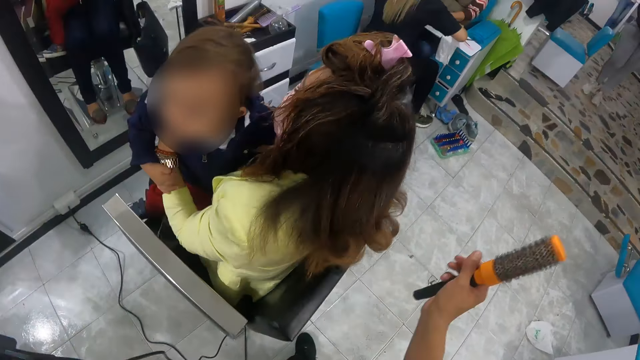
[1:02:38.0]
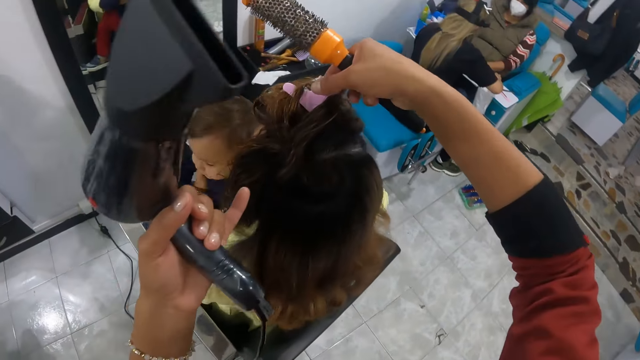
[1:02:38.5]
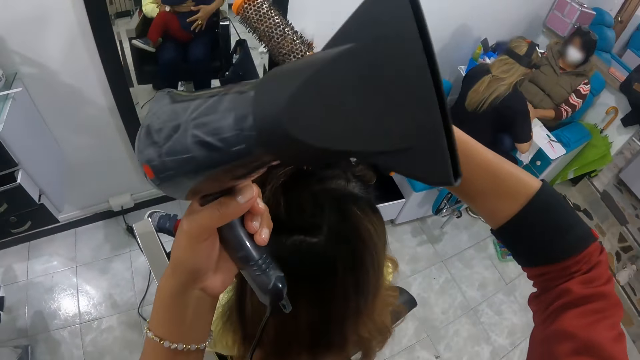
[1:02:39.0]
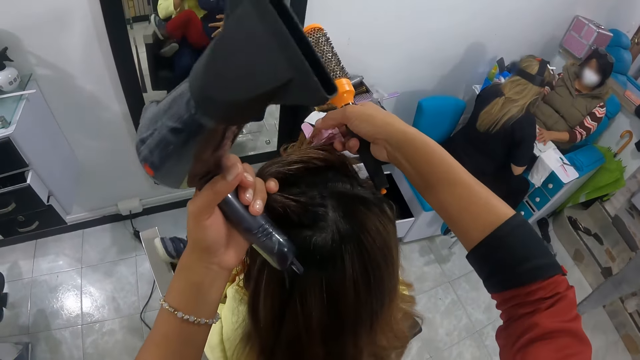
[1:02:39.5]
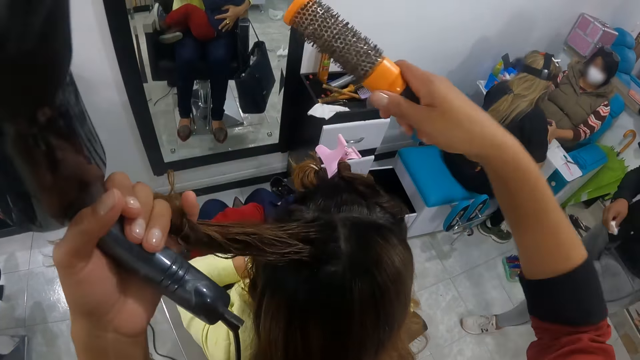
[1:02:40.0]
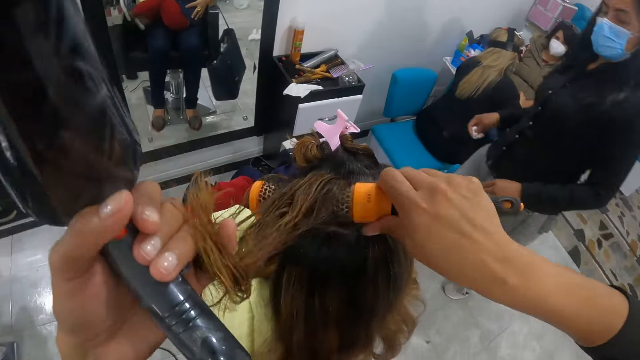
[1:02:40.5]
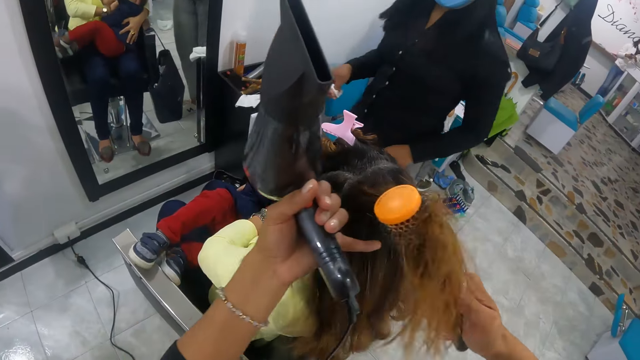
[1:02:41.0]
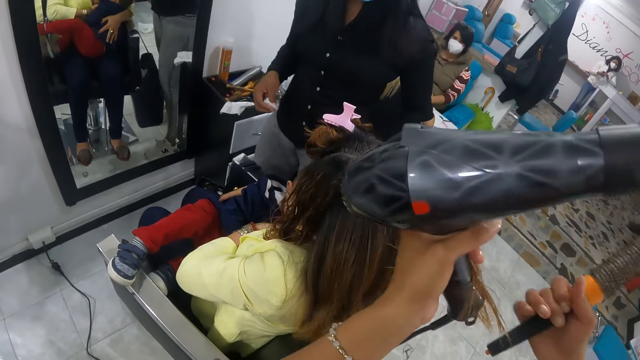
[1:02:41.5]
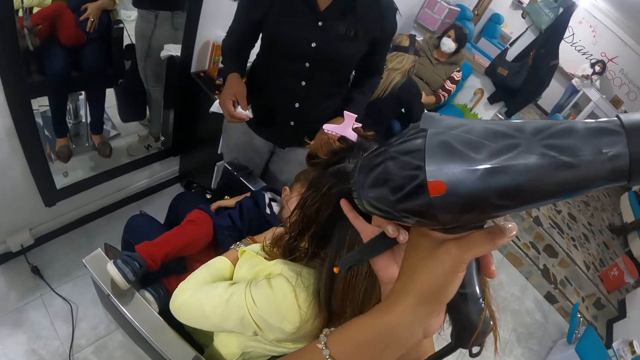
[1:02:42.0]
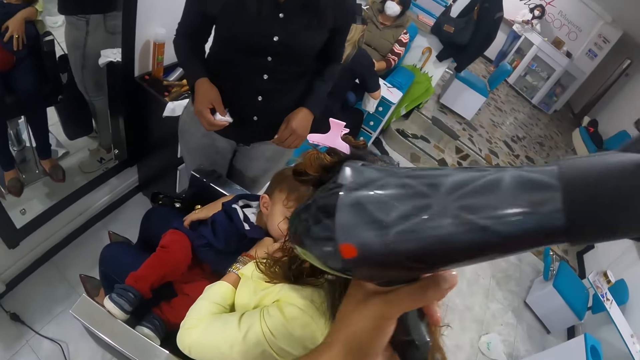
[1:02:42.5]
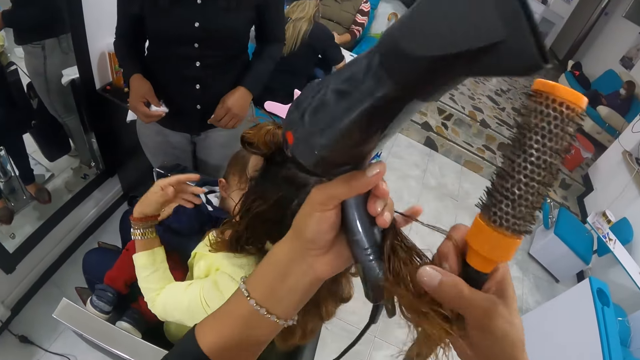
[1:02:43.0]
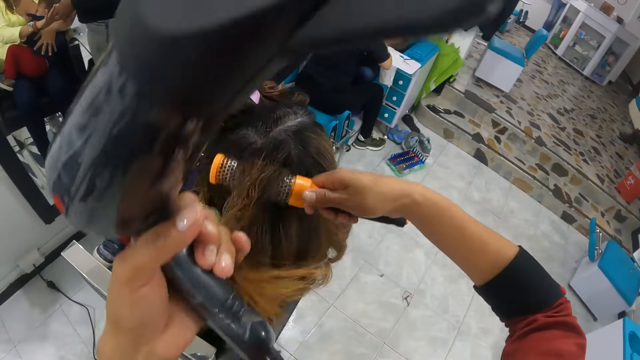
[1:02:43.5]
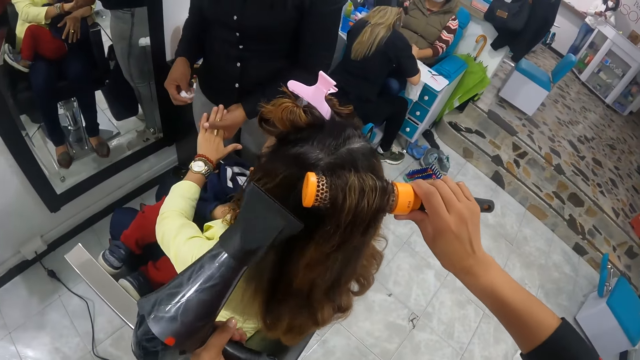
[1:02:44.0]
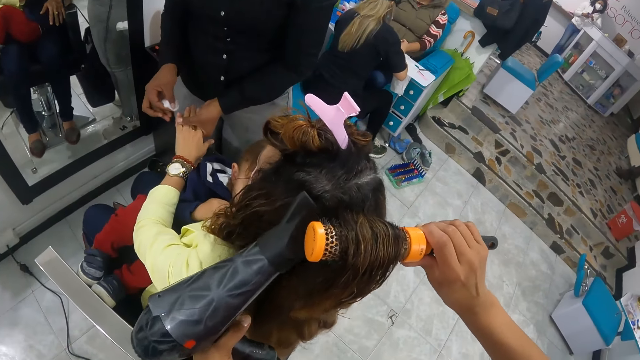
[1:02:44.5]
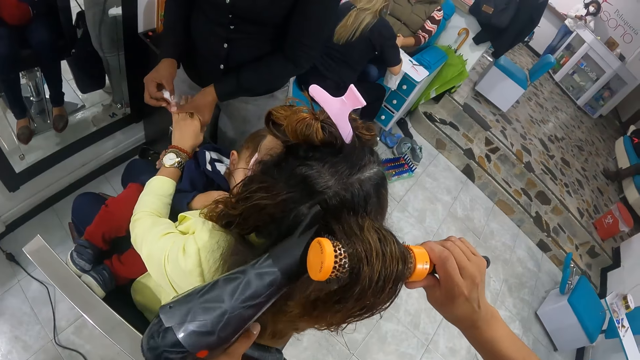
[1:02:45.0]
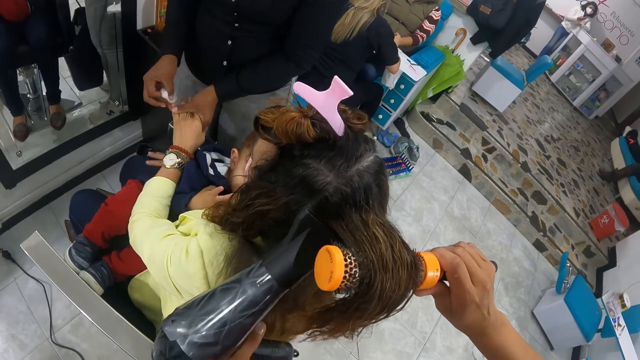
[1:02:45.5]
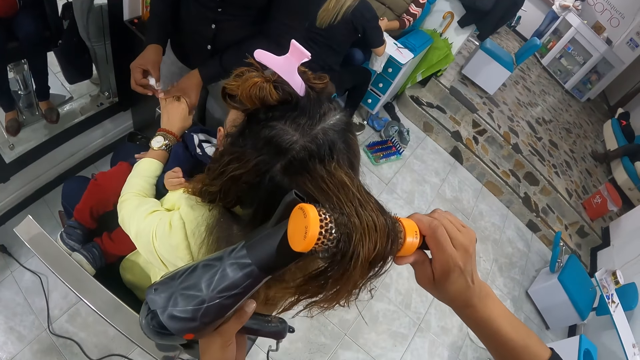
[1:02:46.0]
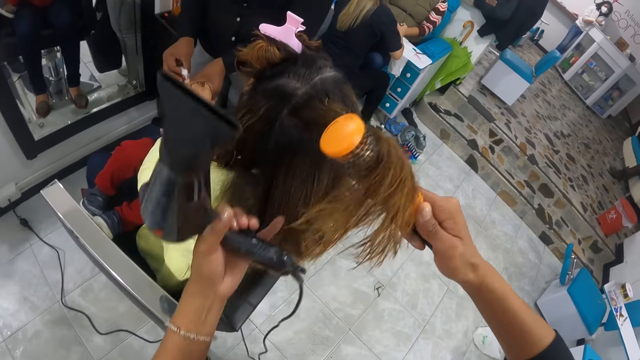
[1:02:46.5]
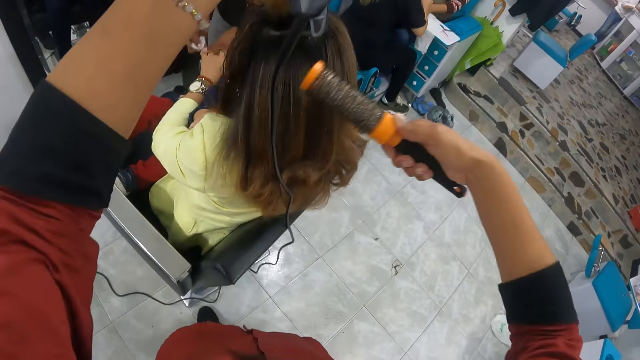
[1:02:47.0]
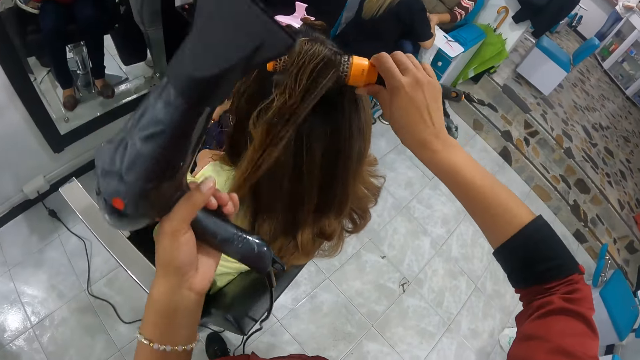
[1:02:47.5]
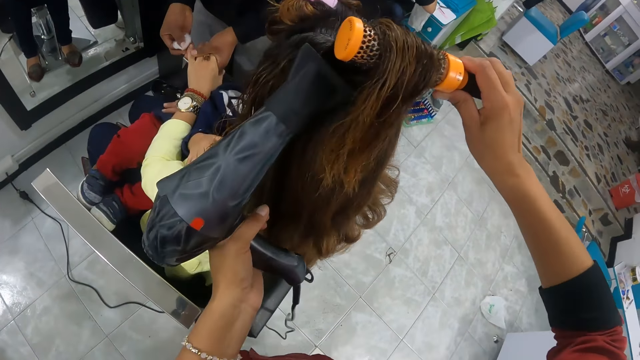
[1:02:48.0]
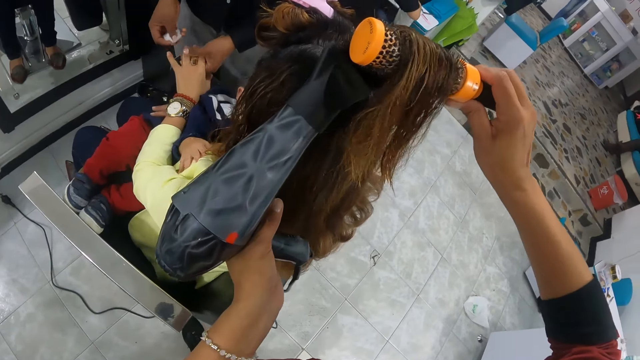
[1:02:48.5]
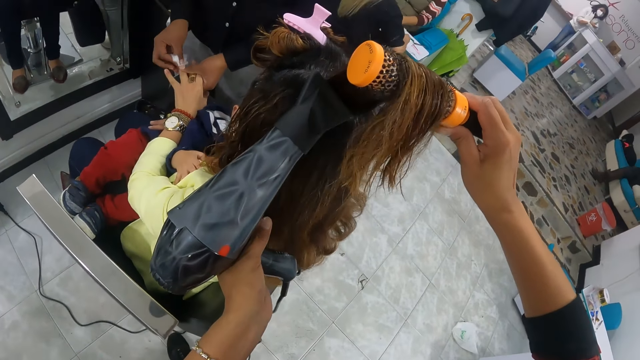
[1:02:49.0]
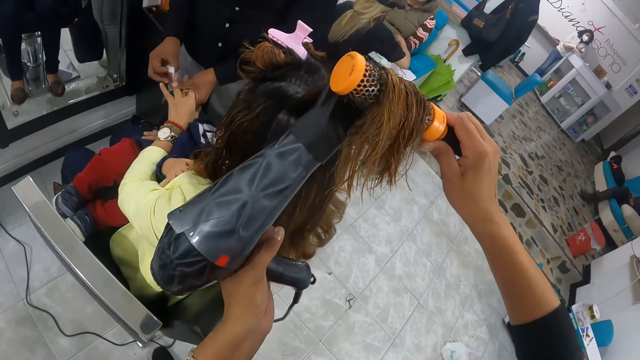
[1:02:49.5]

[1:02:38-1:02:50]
The camera wearer unclips the peg from the hair of the woman with her right hand. She holds the hair holder. She holds the hair of the woman with her left hand. She moves the hair. She places the hair of the woman with her left hand on the brush in her right hand. She combs the hair. She holds the hair of the woman with her left hand. She holds the hair of the woman with her right hand. She holds the hair of the woman with her left hand. She places the hair of the woman with her left hand on the brush in her right hand. She dries the hair of the woman with the hair dryer in her left hand. A lady polishes the nails. The camera wearer places the hair of the woman with her left hand on the brush in her right hand. She holds the hair. She dries the hair of the woman with the hair dryer in her left hand.

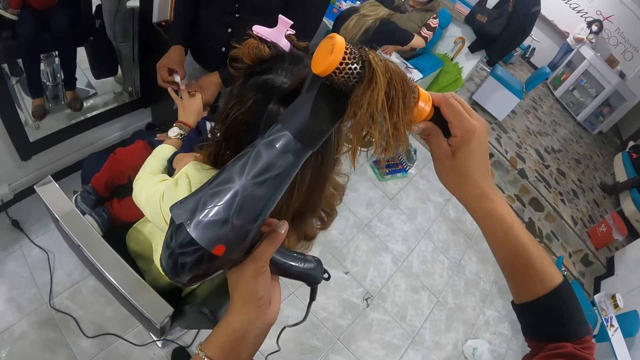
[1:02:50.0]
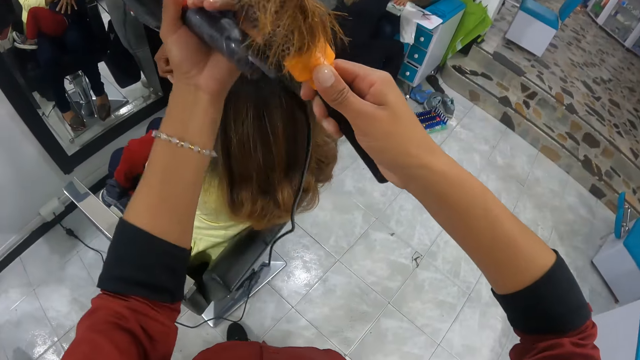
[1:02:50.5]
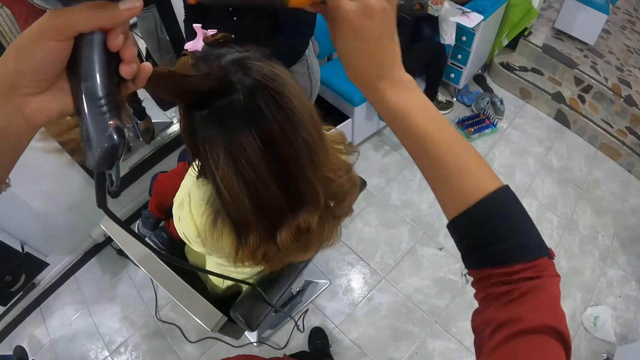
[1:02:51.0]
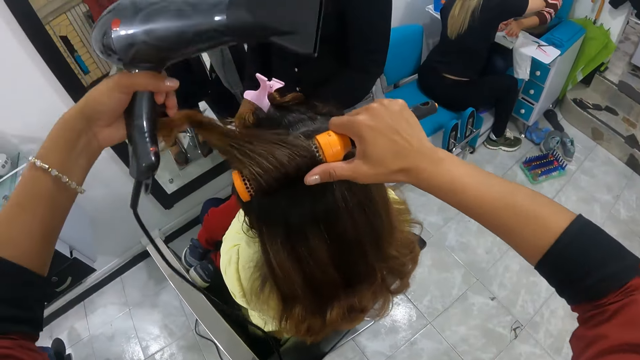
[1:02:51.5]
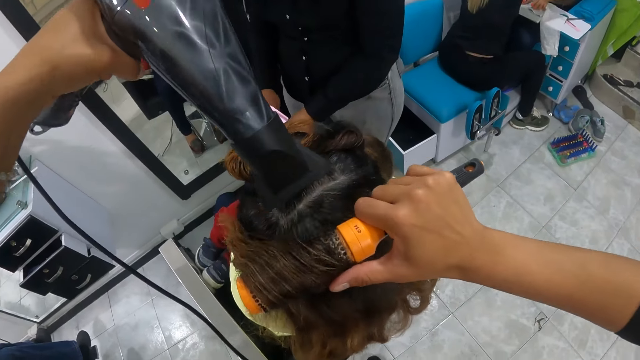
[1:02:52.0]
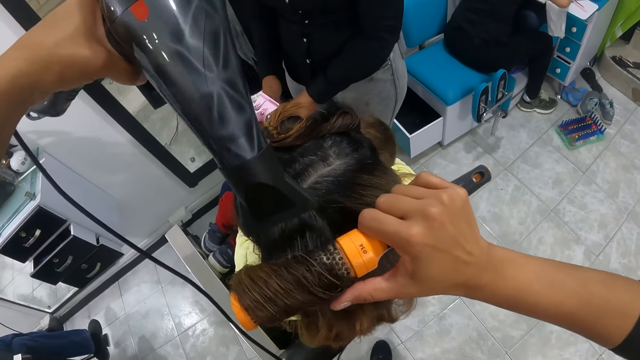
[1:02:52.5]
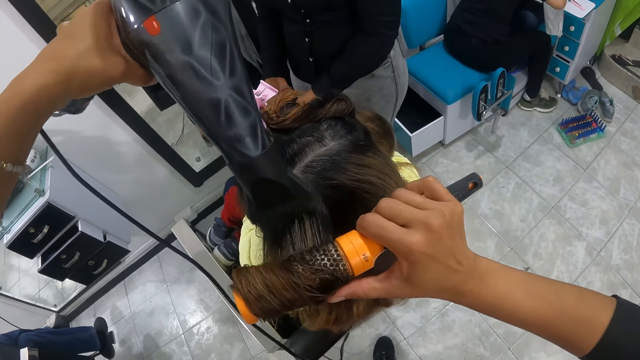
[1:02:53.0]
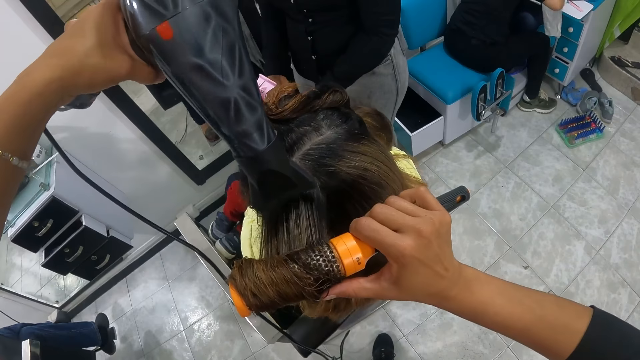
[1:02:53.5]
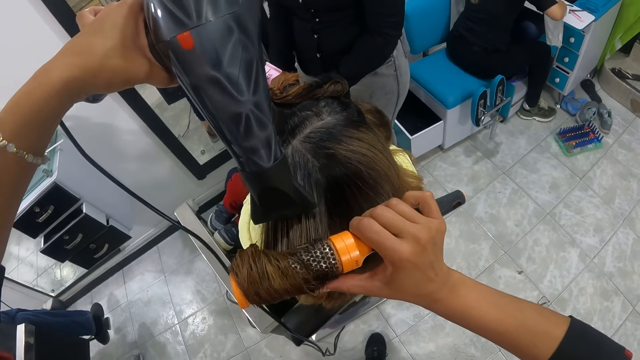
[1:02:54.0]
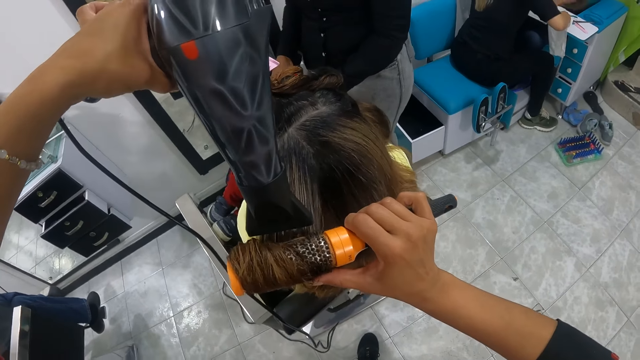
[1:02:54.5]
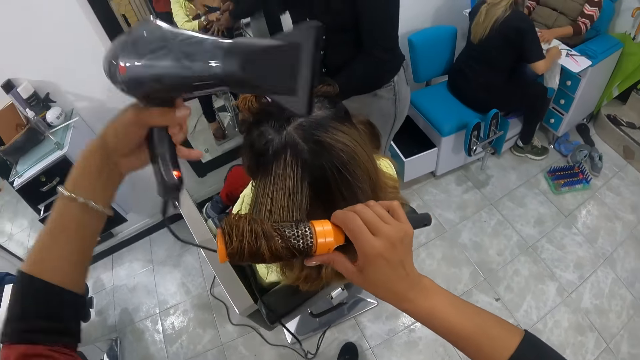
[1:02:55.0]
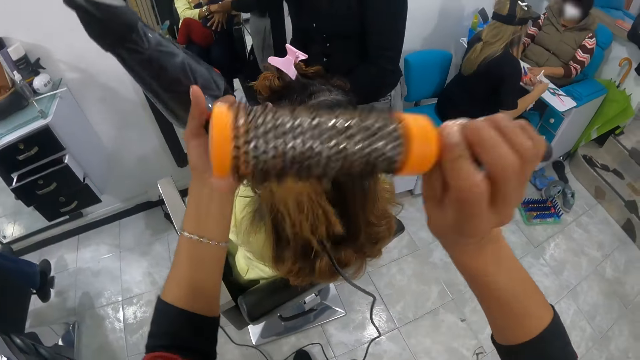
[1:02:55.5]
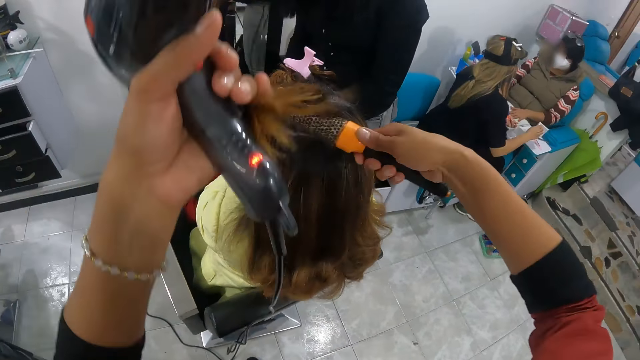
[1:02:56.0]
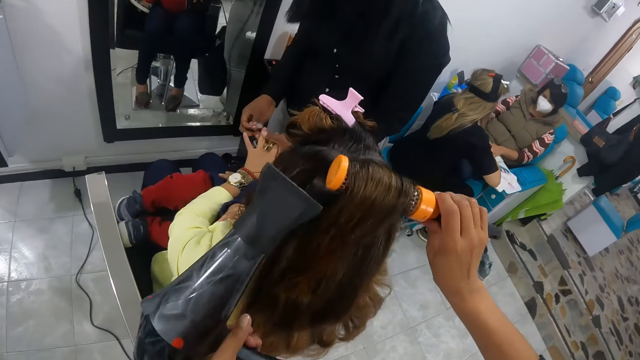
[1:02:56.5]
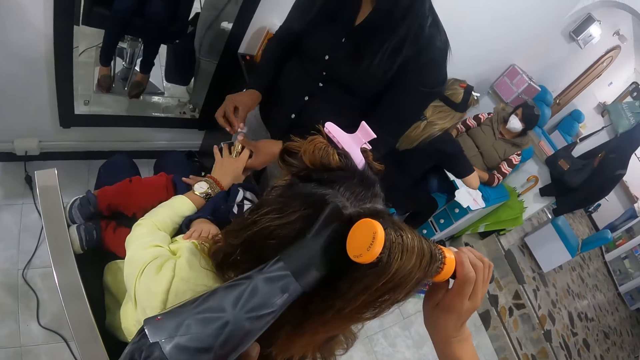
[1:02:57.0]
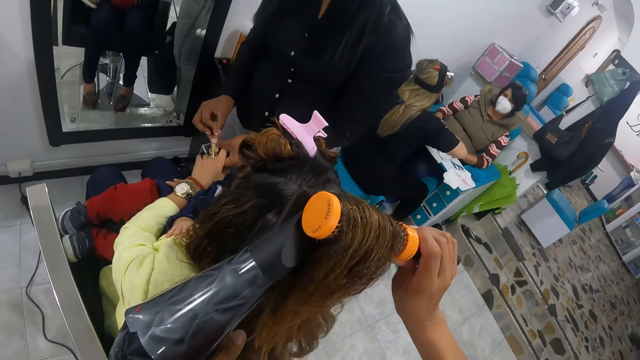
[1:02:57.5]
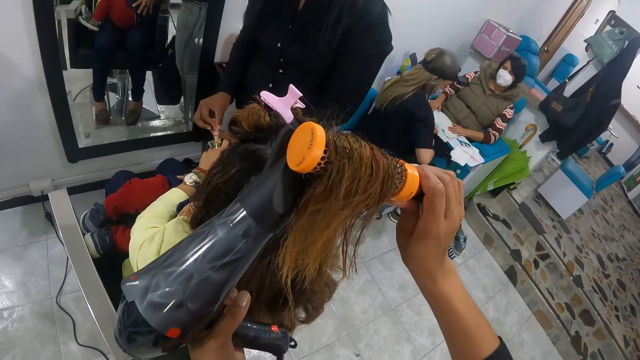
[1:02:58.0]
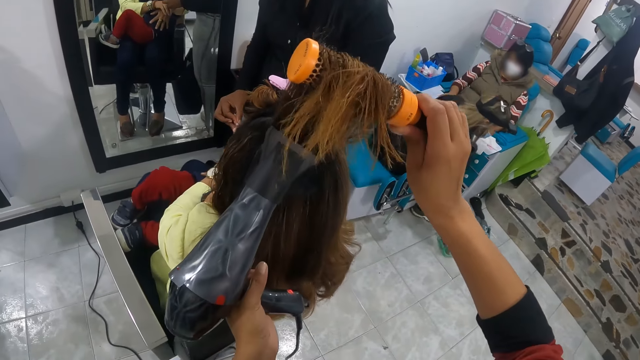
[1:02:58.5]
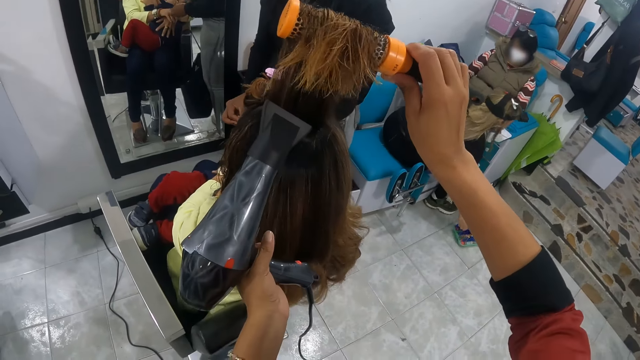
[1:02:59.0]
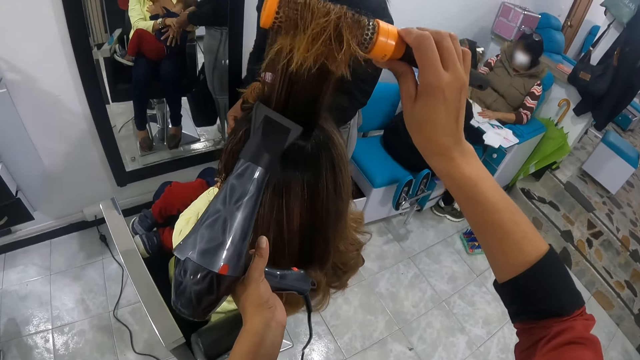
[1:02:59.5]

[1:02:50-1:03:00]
The camera wearer places the hair of the woman with her left hand on the brush or comb in her right hand. She holds the hair. She dries the hair of the woman with the hair dryer or blow dry machine in her left hand. She places the hair of the woman with her left hand on the brush in her right hand. She releases both the machine and the comb from the hair. She dries the hair of the woman with the hair dryer in her left hand.
